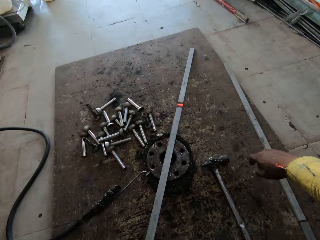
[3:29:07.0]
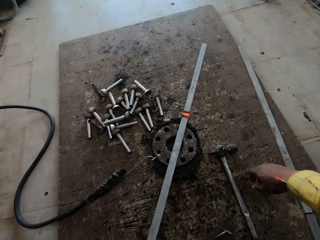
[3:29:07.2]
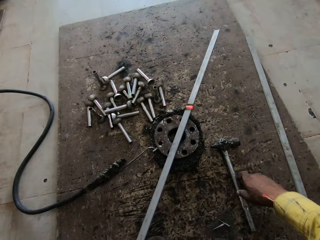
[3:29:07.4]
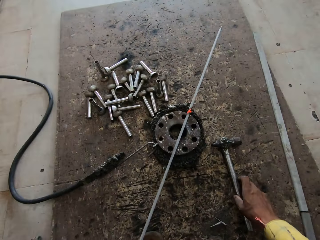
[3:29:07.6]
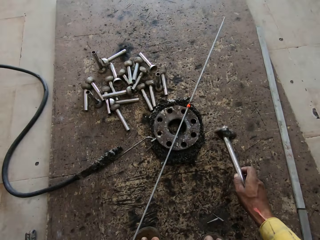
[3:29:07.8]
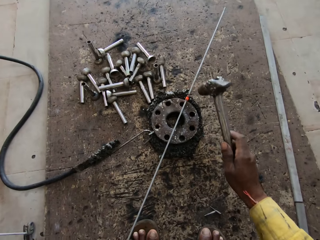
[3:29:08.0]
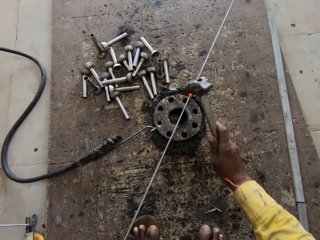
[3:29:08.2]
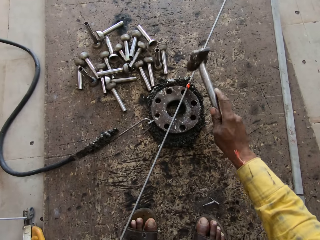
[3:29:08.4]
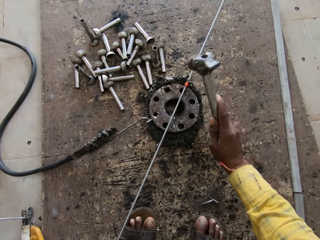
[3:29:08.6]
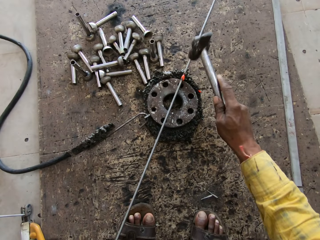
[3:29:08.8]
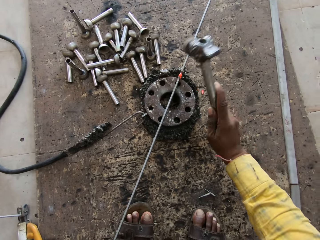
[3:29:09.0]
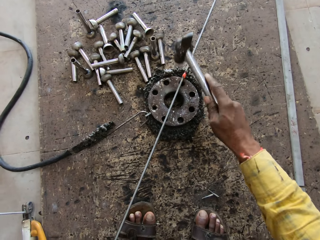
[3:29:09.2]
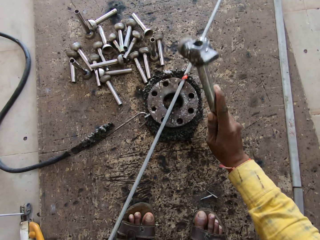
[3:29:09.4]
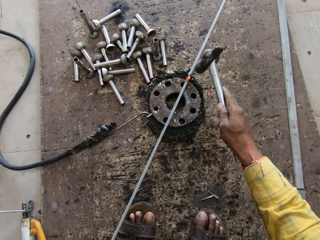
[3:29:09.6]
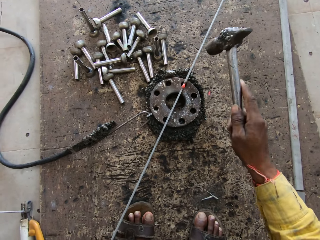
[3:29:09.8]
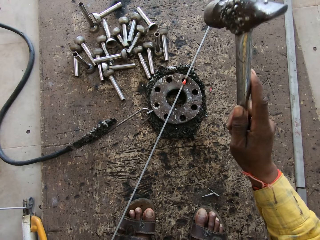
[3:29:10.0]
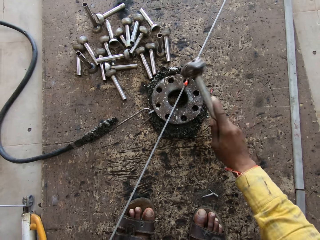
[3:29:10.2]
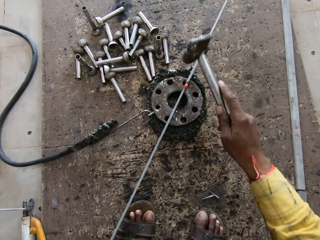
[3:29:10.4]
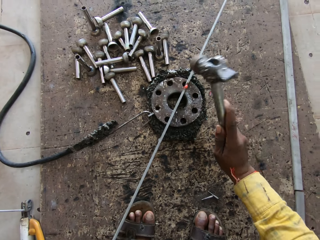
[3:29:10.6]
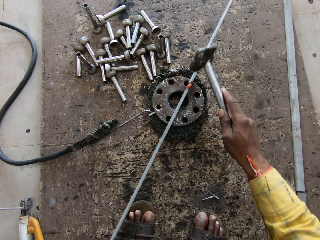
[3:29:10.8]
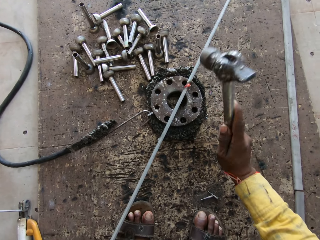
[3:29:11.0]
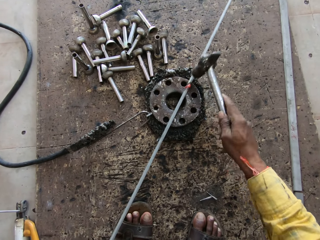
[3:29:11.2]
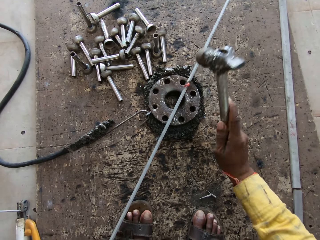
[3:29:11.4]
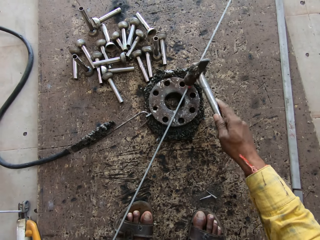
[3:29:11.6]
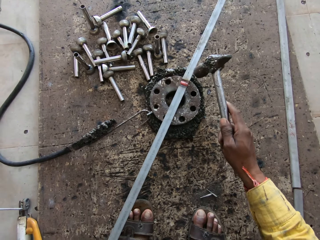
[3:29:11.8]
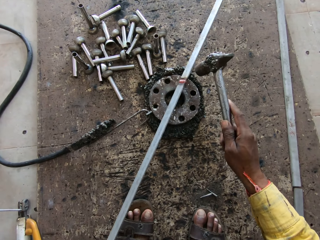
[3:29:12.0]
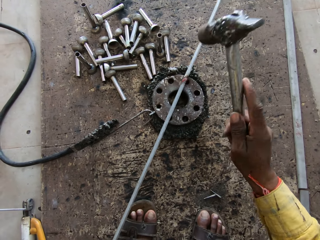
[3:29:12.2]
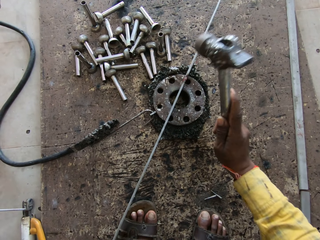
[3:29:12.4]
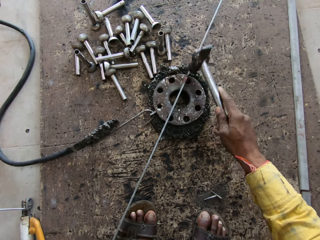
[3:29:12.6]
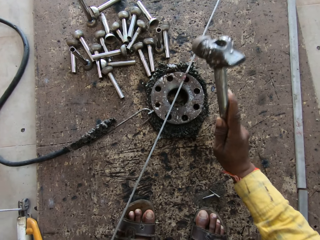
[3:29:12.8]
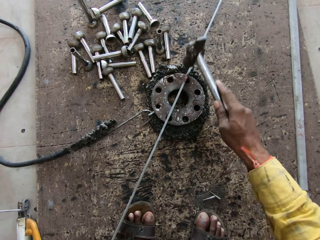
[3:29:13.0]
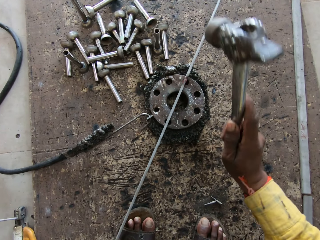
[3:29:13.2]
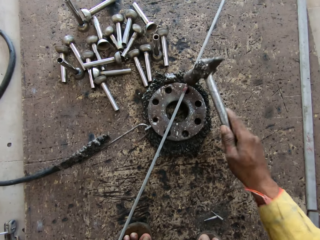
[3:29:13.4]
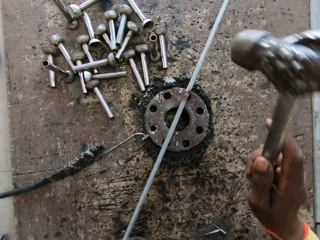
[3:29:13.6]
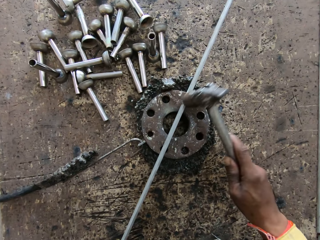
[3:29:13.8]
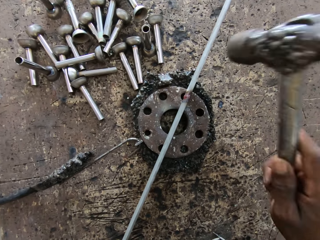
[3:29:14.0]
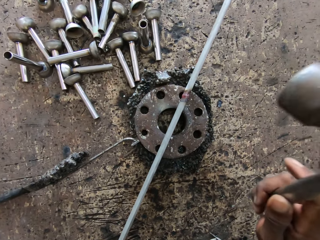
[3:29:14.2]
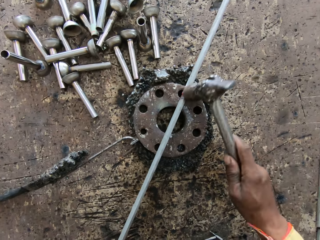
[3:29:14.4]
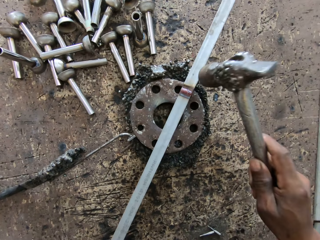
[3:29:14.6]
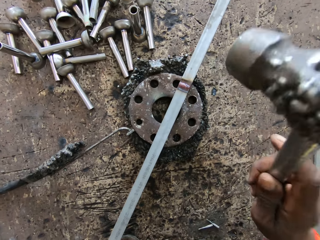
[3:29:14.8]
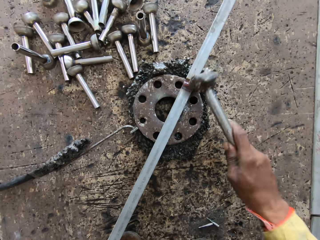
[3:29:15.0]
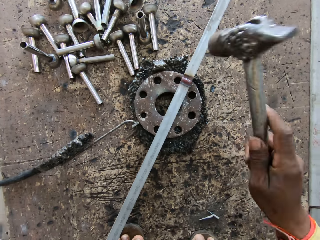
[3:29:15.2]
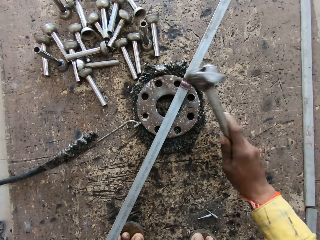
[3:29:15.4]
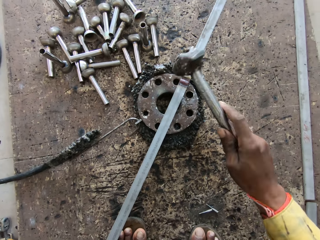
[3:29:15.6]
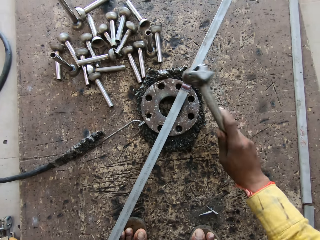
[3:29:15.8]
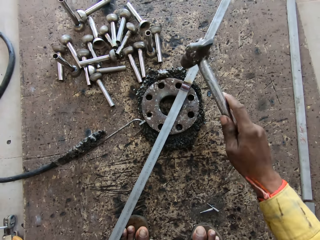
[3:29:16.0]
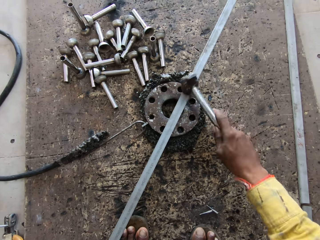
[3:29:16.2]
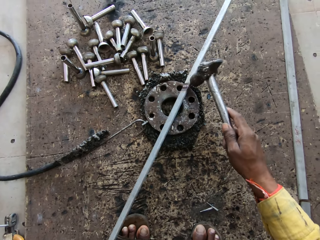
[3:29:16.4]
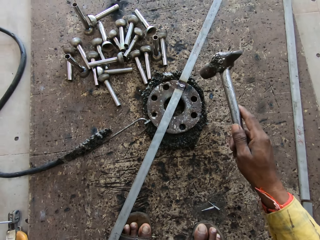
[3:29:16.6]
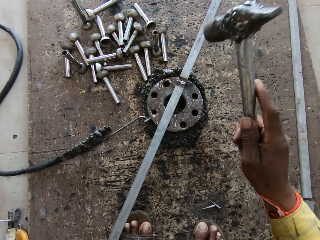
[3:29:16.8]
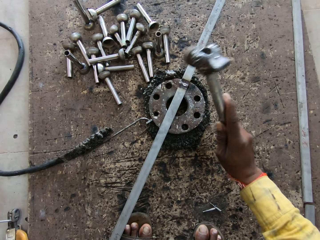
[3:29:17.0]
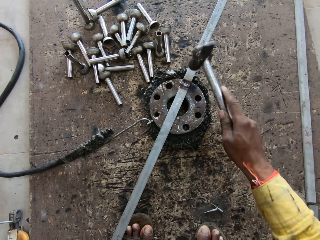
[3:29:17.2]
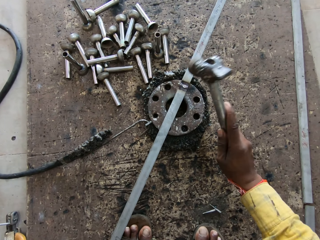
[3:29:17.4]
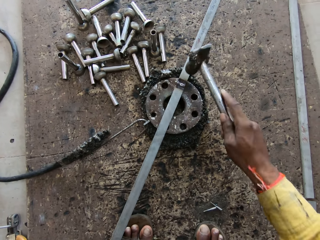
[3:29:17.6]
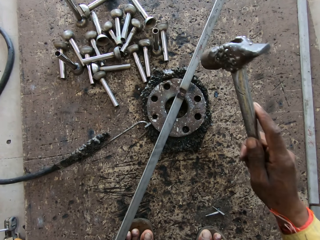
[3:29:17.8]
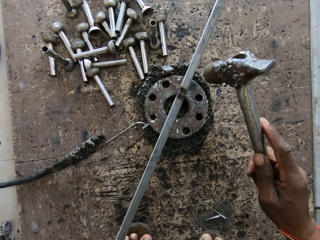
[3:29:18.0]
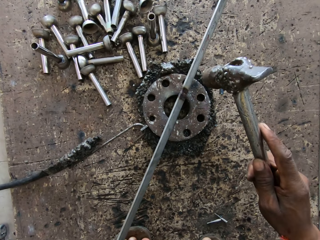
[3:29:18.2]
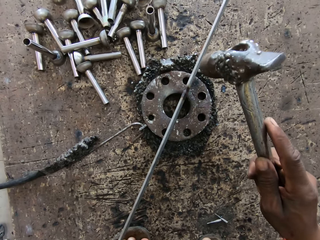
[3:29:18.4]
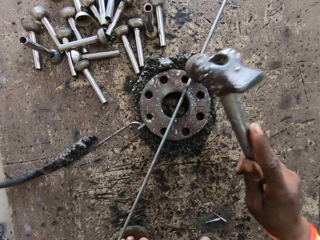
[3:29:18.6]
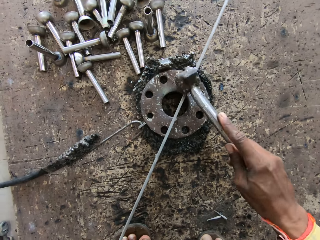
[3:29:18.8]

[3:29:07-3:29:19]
The camera wearer puts the metal down. They take the hammer. They hit the metal.

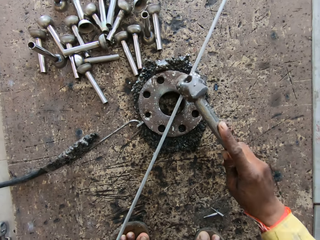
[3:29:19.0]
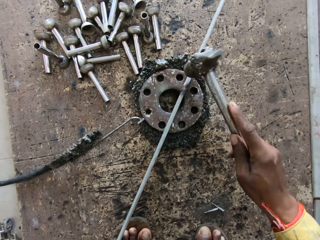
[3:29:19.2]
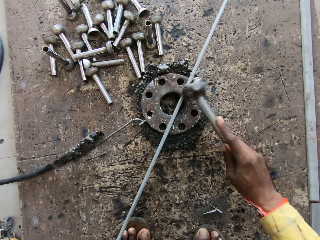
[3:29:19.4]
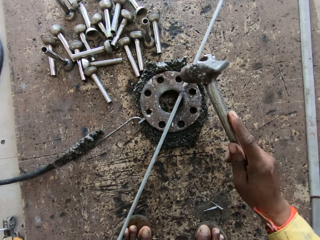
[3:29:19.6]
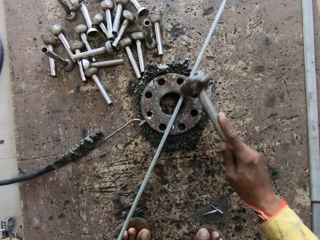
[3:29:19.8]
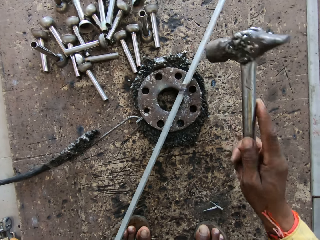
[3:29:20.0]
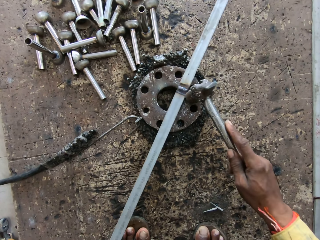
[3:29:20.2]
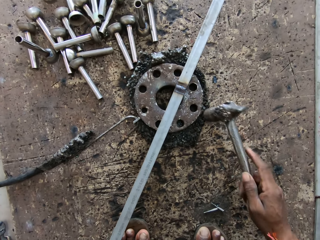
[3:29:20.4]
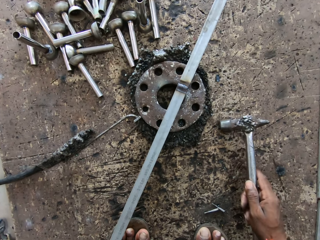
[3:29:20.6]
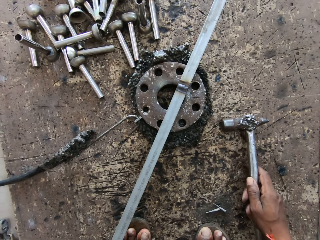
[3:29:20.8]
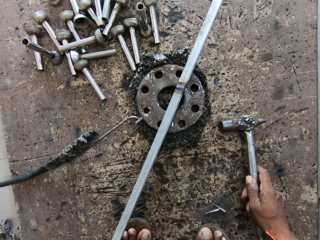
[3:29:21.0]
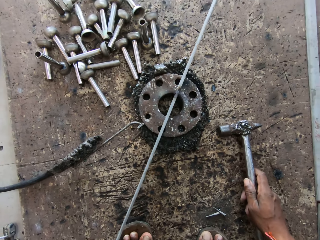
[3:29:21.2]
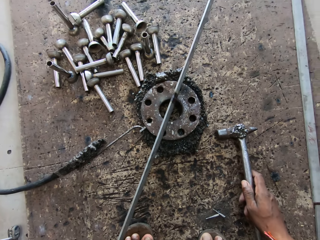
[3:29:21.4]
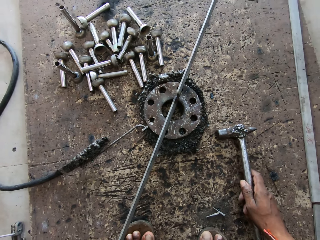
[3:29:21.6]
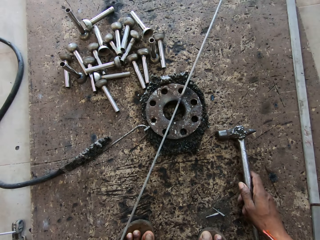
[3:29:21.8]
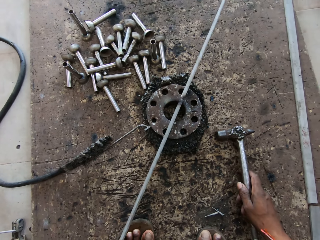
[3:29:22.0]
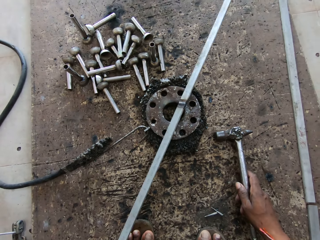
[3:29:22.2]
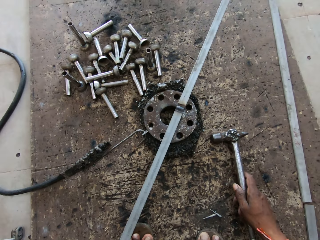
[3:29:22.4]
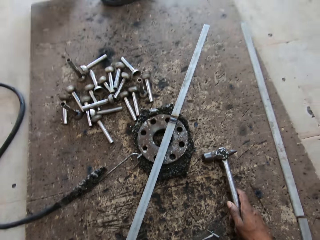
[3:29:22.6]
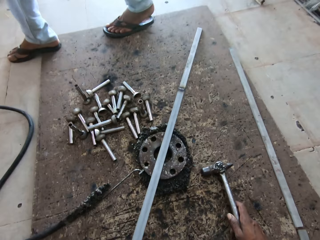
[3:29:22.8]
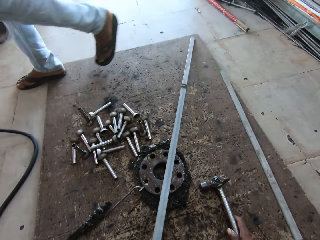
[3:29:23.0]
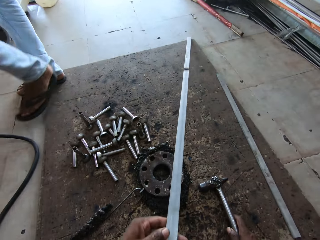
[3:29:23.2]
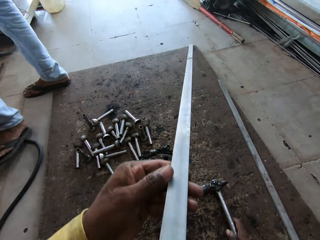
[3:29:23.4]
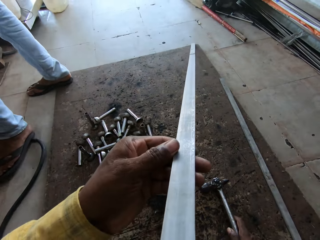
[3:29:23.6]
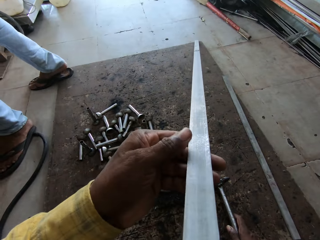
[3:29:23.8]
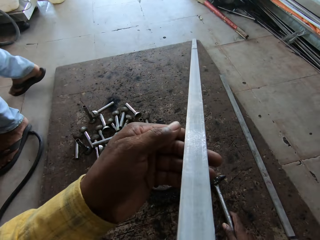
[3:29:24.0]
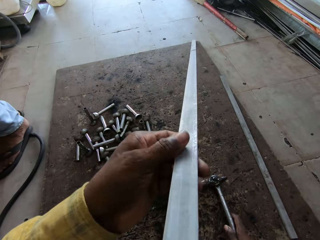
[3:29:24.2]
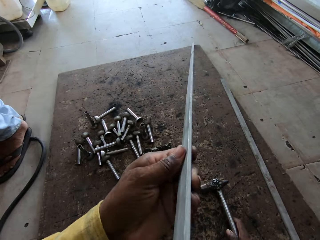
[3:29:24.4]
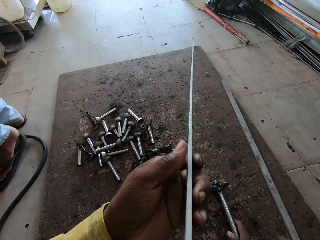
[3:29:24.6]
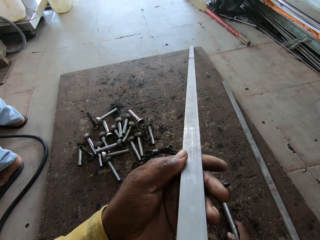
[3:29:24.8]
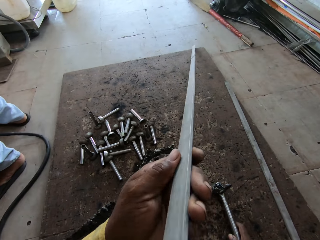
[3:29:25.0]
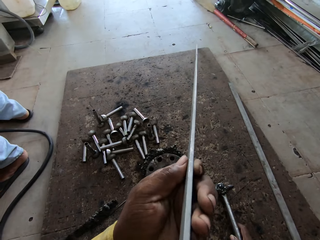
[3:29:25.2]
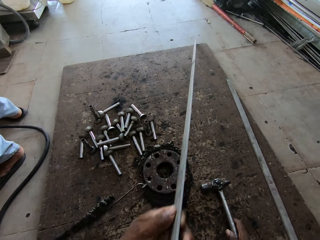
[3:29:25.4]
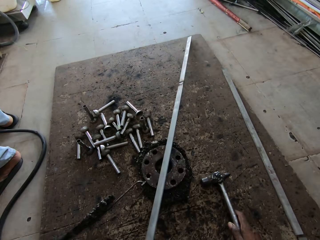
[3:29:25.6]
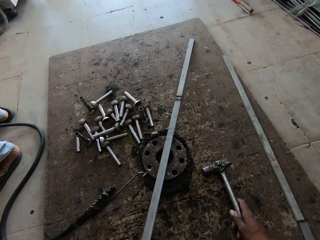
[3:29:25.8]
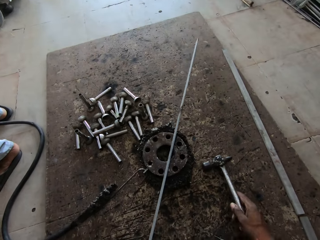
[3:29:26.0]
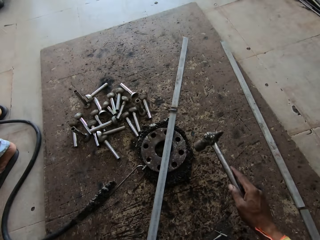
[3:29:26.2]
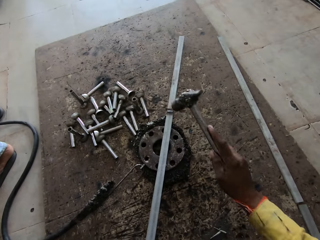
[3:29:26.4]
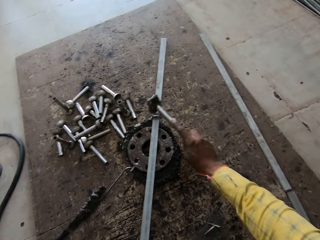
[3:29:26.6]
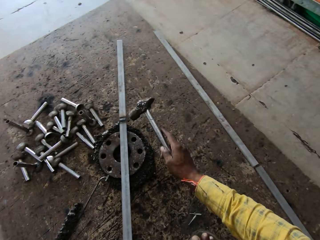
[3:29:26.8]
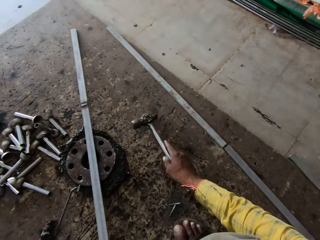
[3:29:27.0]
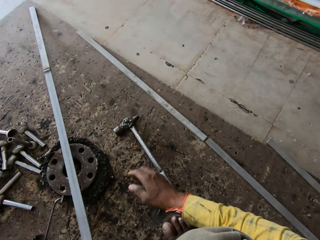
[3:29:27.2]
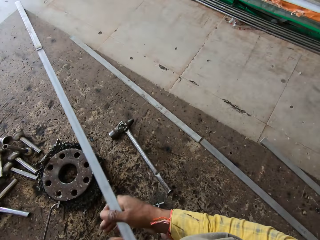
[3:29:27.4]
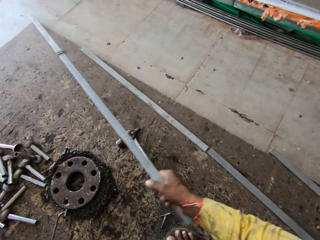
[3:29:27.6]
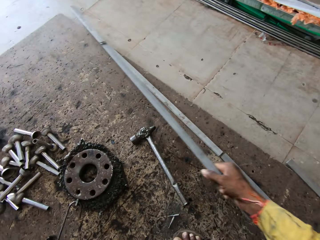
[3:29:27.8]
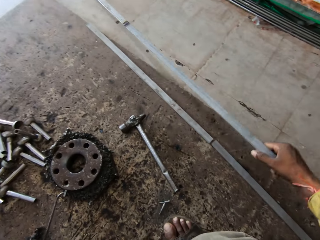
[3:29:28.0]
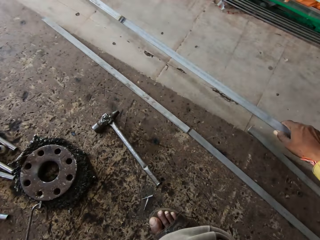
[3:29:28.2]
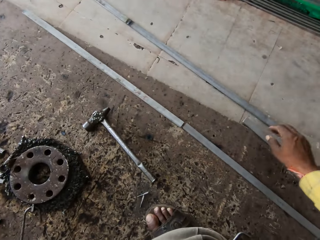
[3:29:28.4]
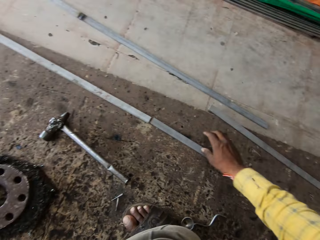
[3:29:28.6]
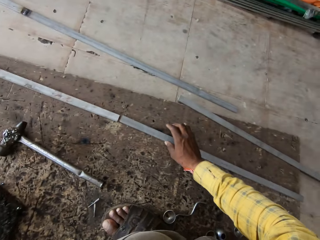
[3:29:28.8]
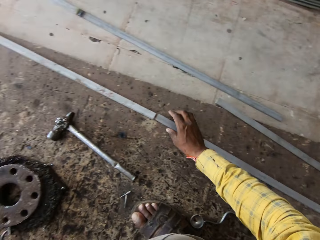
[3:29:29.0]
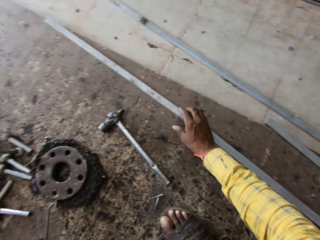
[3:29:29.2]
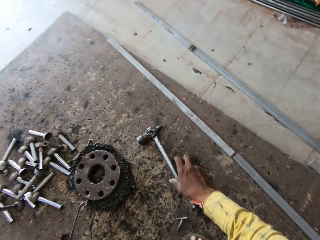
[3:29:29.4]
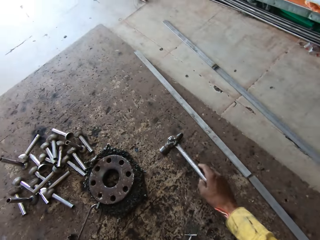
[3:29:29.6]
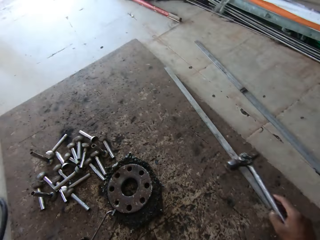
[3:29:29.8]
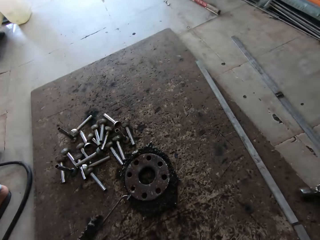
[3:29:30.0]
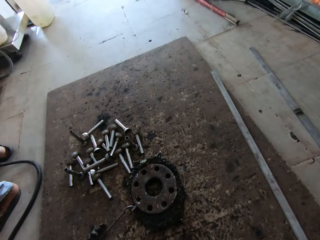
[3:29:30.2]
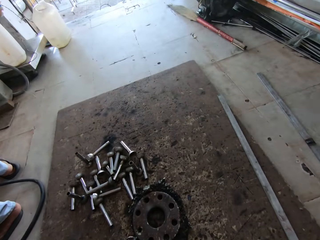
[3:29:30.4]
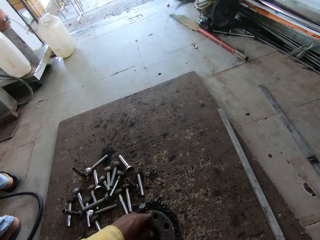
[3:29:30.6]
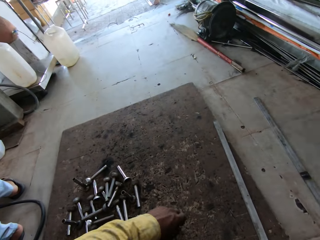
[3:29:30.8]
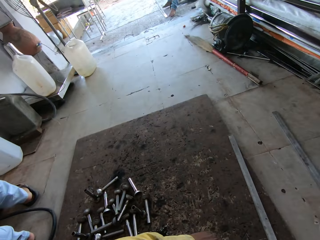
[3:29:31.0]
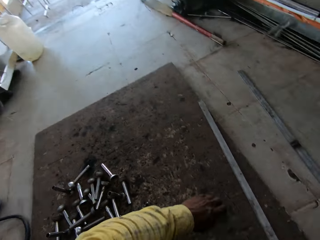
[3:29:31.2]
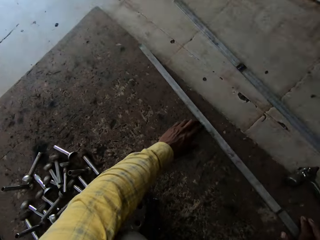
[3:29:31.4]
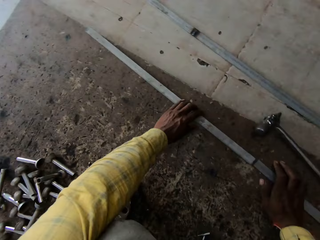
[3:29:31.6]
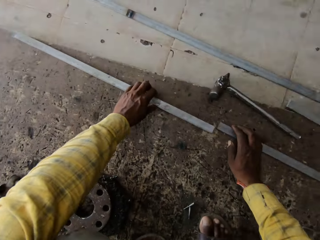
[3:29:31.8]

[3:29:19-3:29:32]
The camera wearer puts the hammer down. They look at the metal, turn the metal, put the metal down, and hit the metal. They put the hammer down. They put the metal on the right hand. They put the metal down. They take the hammer and put the hammer down.
